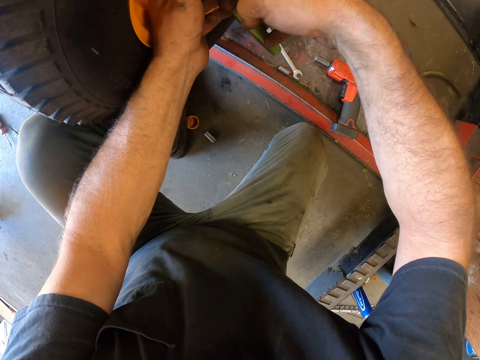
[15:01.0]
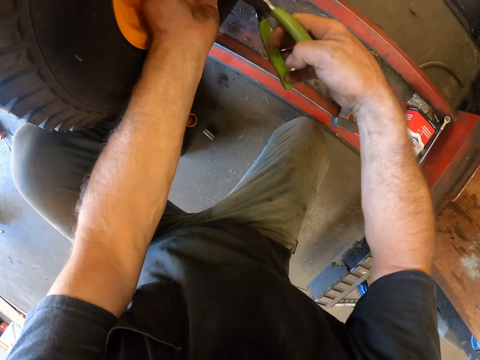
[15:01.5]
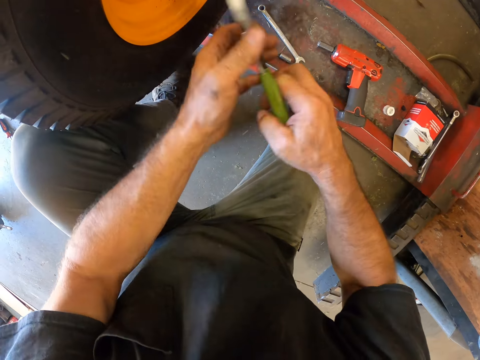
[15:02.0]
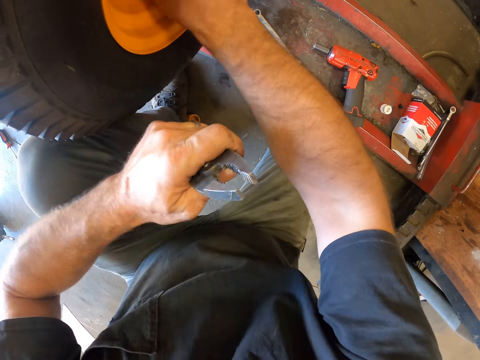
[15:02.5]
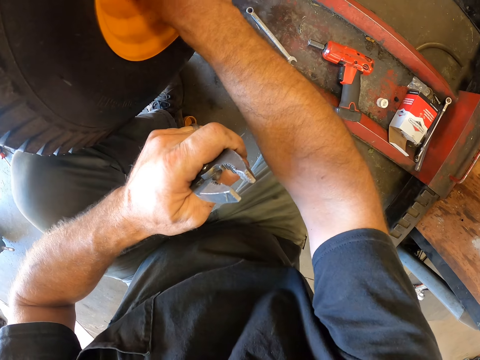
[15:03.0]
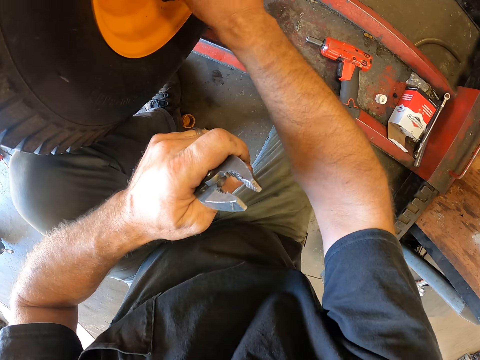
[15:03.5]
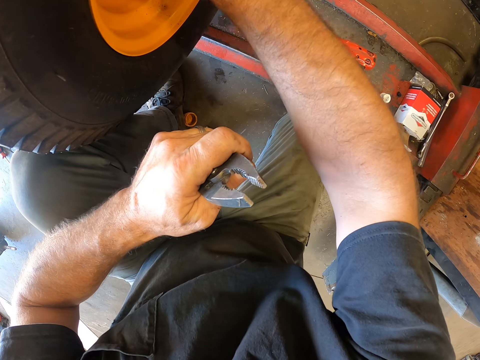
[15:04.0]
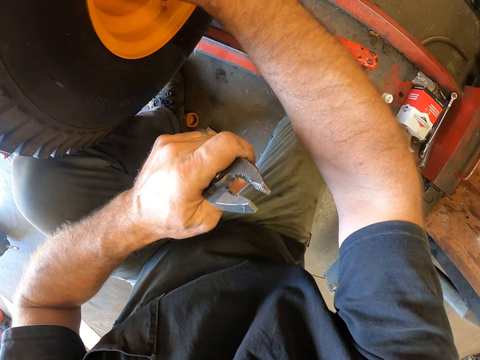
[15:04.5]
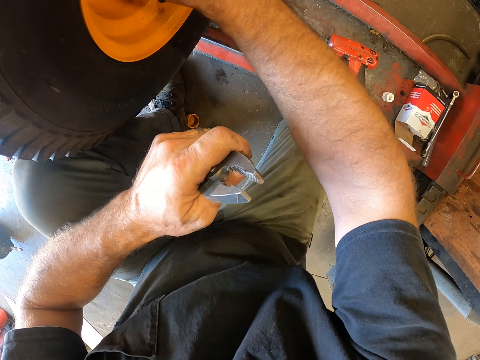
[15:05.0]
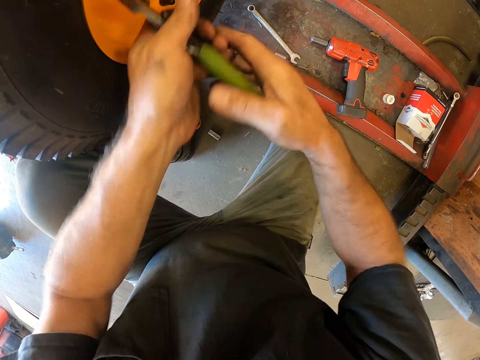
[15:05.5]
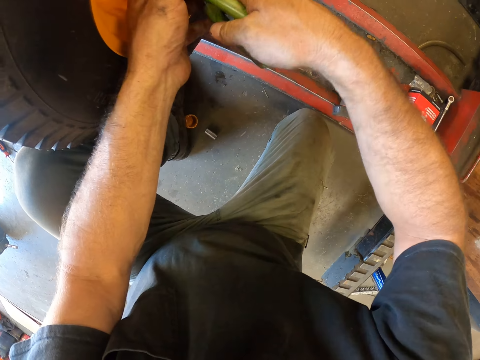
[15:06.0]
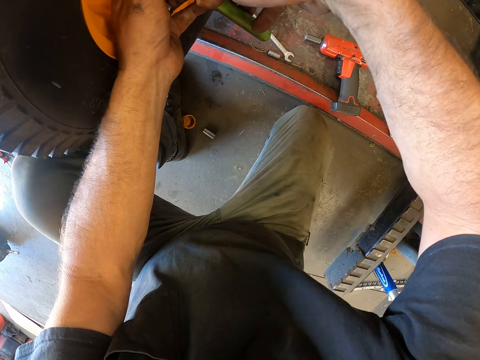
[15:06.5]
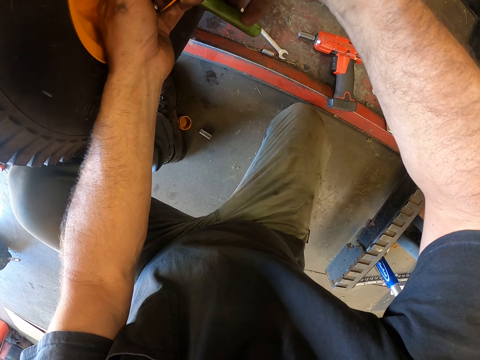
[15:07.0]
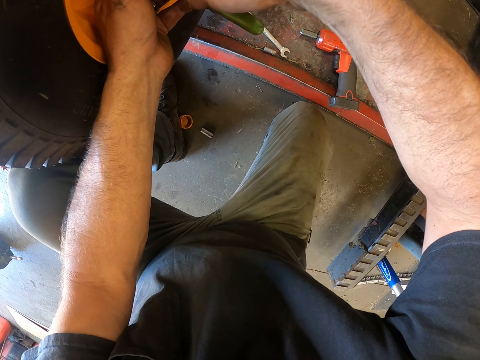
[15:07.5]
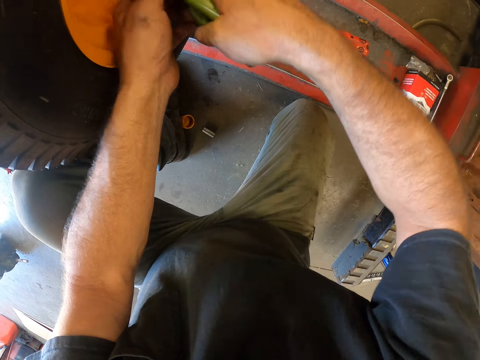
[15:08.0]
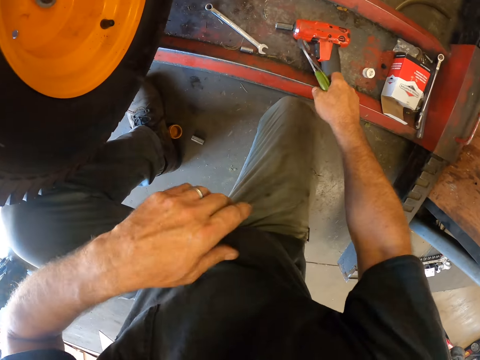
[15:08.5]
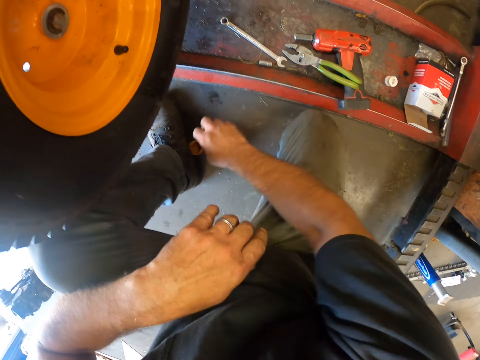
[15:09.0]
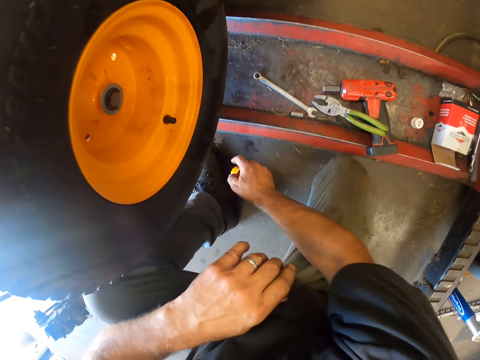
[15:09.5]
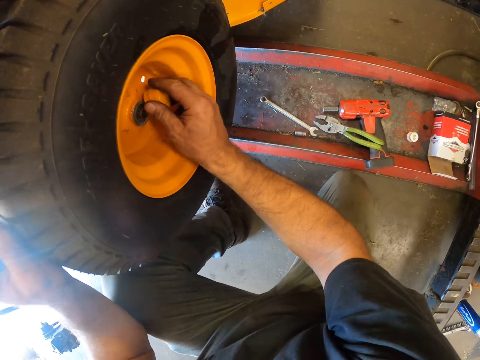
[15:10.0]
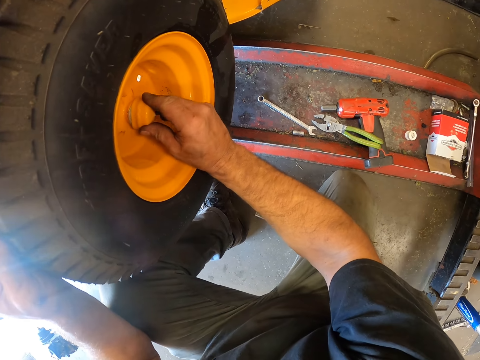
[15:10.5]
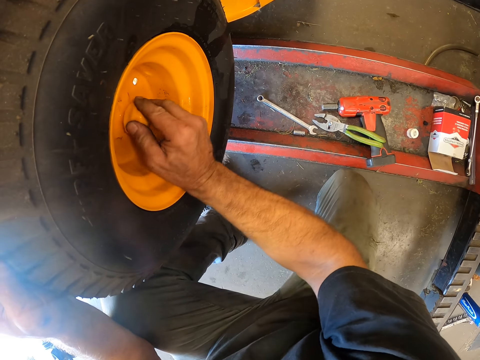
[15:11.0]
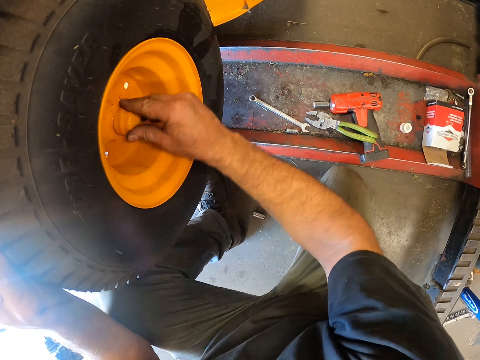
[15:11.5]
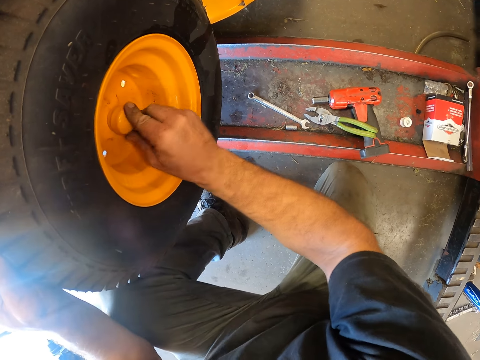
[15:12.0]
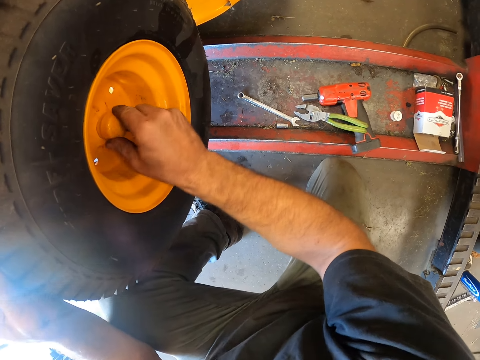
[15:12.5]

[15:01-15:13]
The camera wearer turns the pliers to his left hand. He touches the lug nut in the second wheel with his right hand. He holds the washers on the tie rod. He clamps the lug nut in the second wheel with the hose clamp plier in both of his hands. He places the hose clamp plier on the car lift with his right hand. He picks up the second lug nut cover on the floor with his right hand. He fixes the second lug nut cover on the lug nut in the second wheel on the car lift with his right hand. He places his left hand on the wheel of the lawn mower on the car lift.

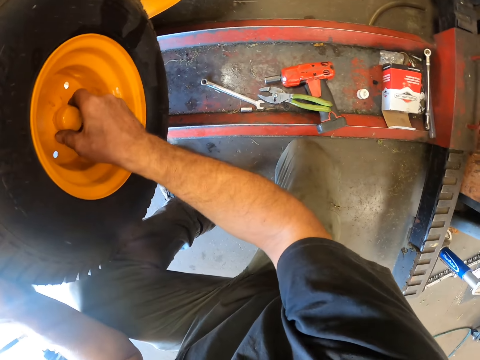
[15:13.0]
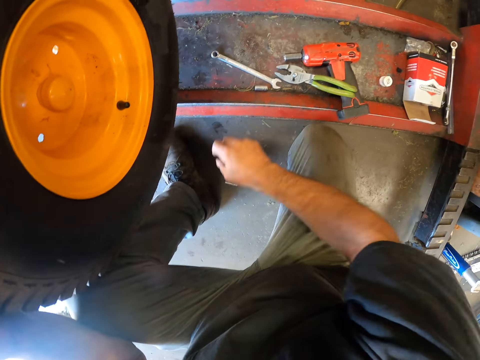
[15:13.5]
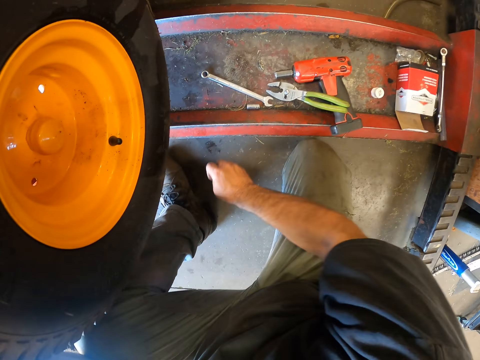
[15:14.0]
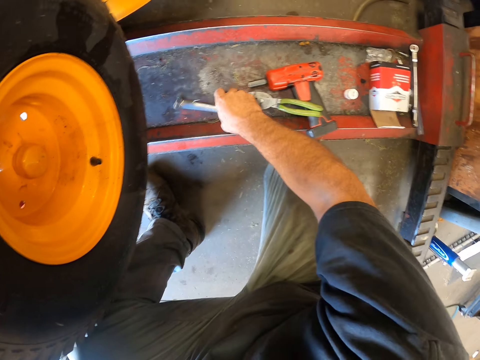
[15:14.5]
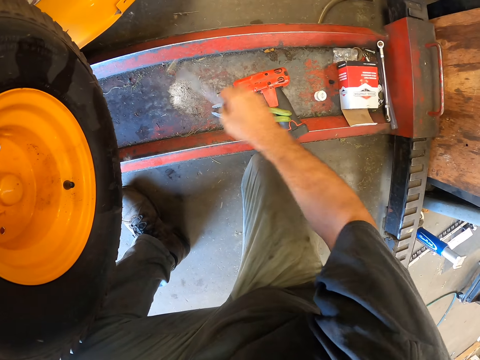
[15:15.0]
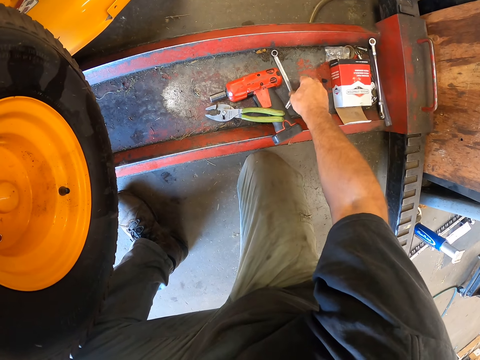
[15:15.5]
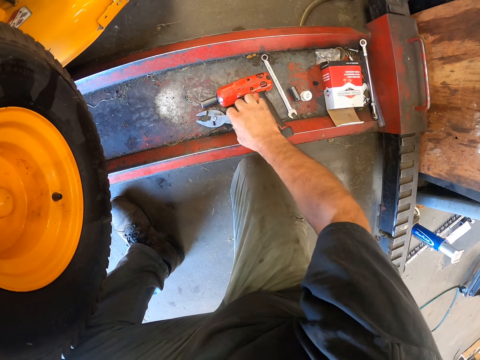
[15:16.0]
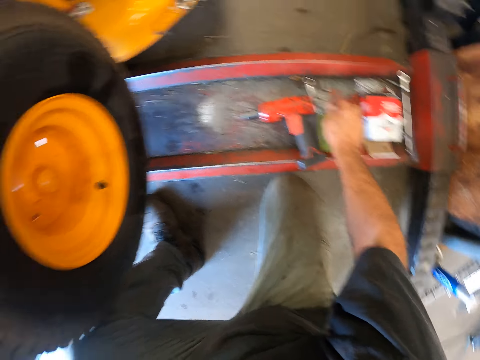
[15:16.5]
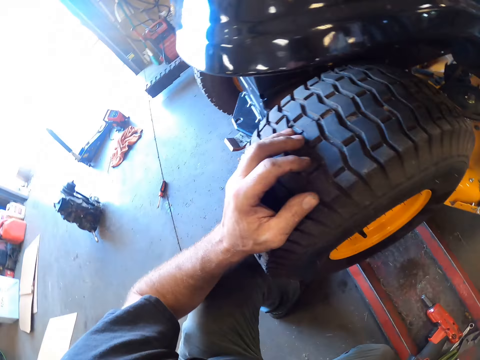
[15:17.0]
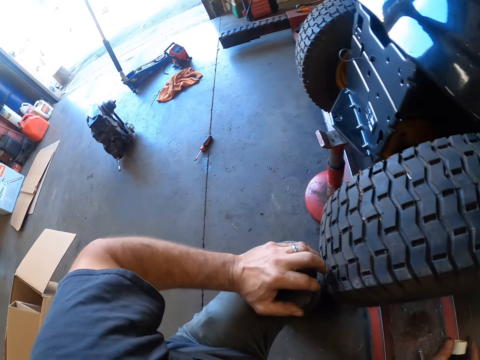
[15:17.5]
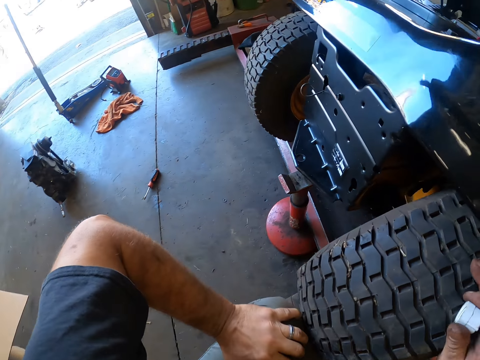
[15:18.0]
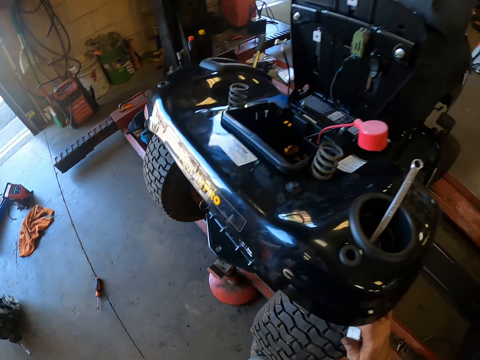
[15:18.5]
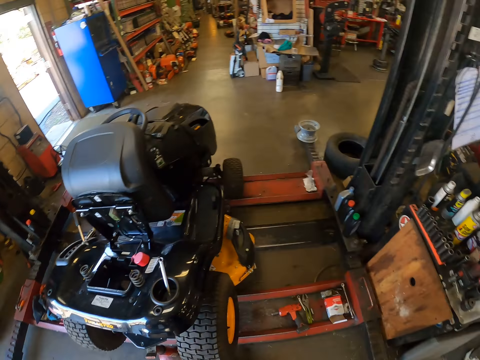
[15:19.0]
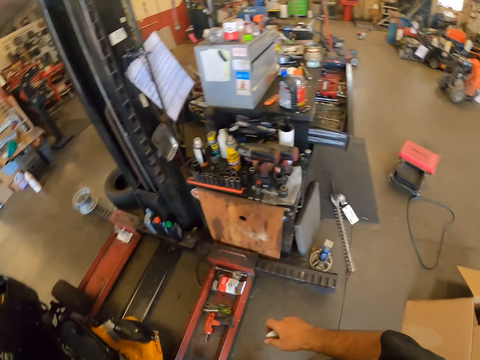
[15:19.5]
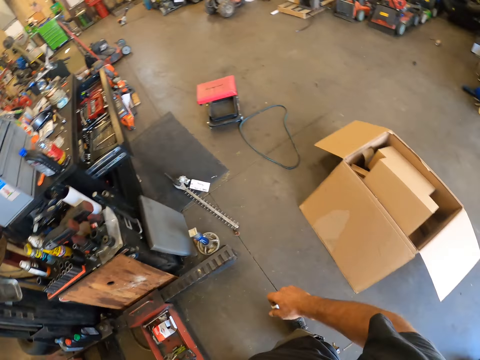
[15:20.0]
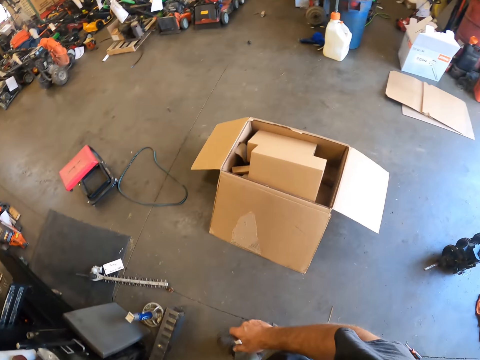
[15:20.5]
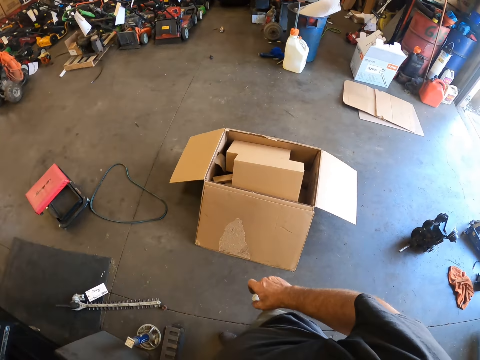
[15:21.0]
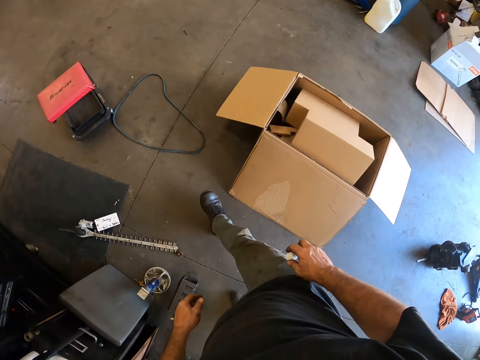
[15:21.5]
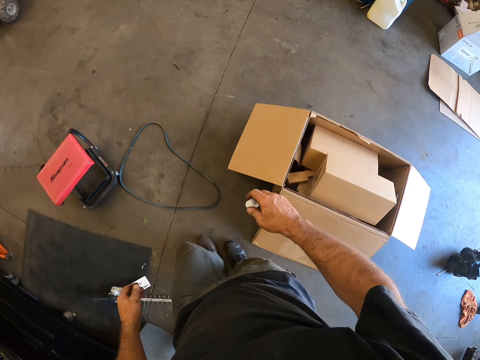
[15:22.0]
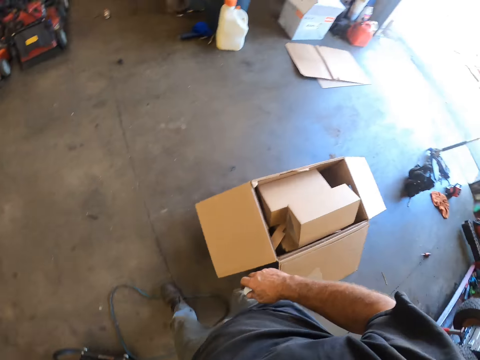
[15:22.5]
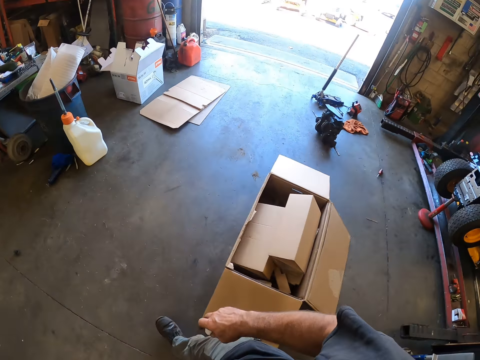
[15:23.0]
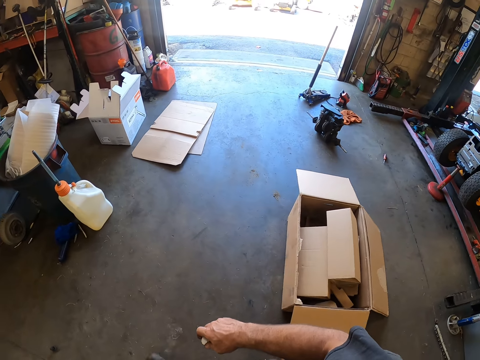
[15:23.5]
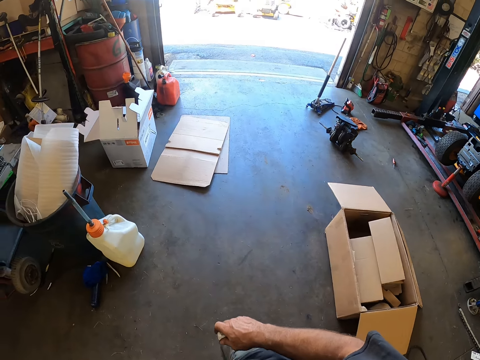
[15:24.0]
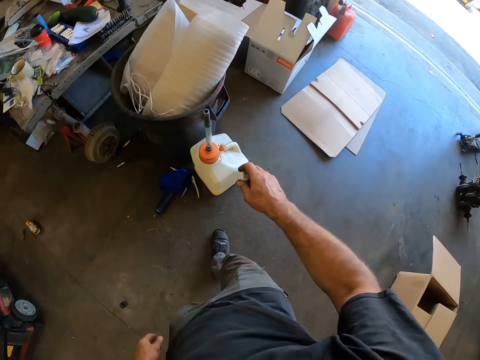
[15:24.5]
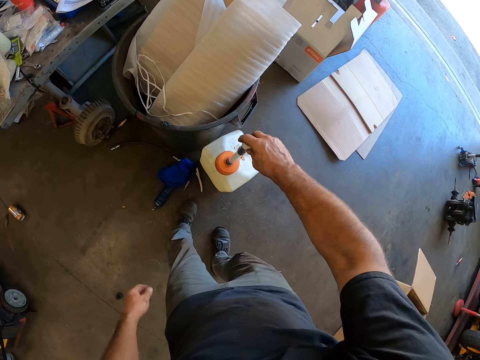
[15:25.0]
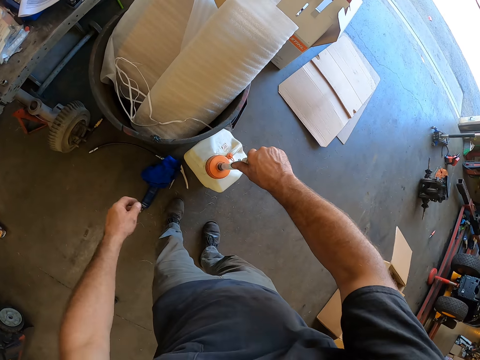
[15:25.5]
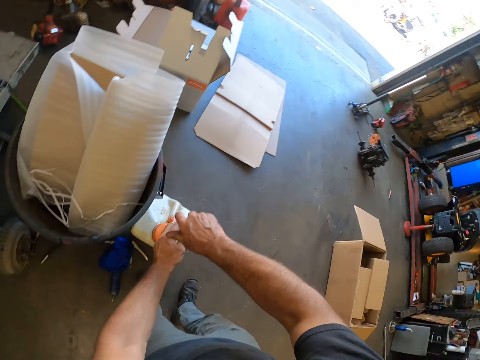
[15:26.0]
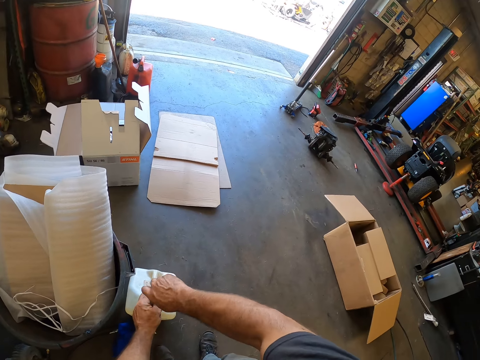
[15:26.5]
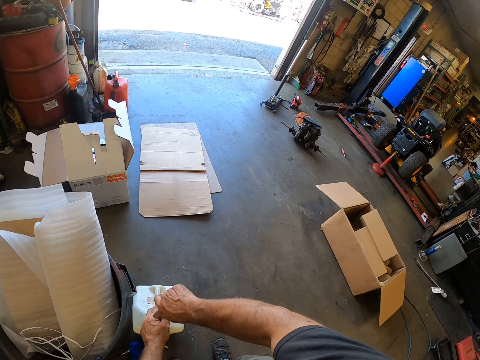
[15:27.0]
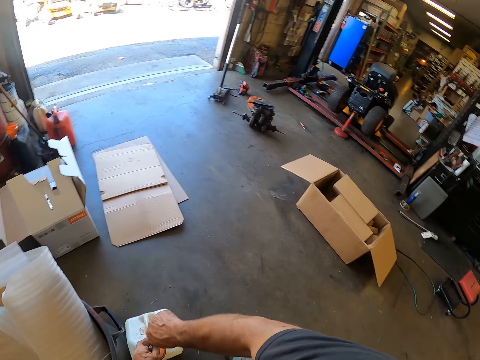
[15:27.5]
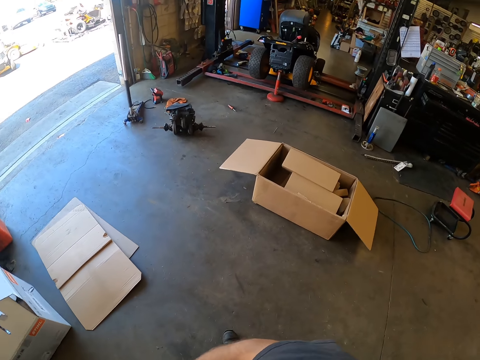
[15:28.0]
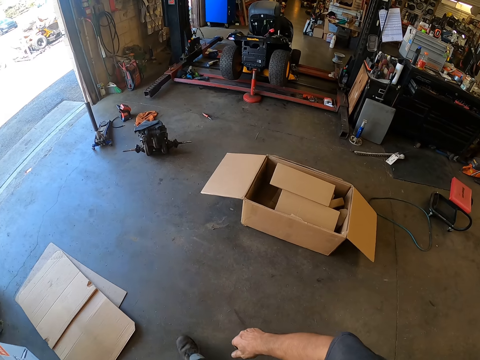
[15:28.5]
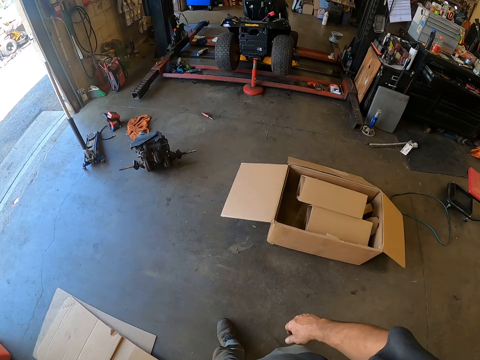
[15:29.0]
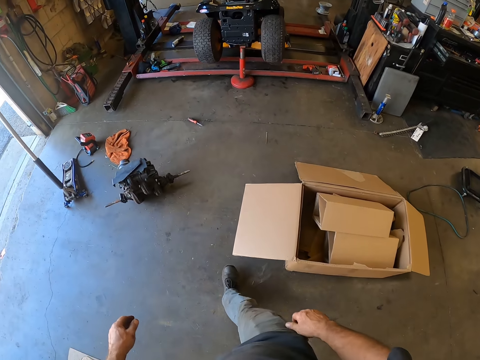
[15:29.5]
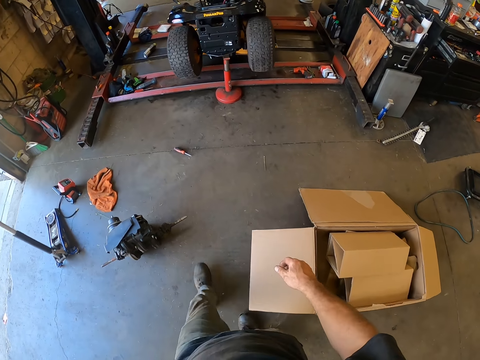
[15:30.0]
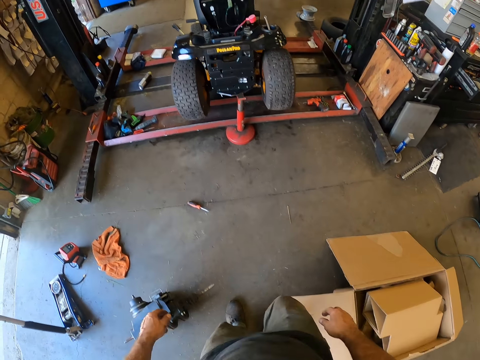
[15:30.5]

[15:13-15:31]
The camera wearer picks up a lug nut remover from the floor with his right hand. He picks up a combination spanner from the car lift with his right hand. He places the combination spanner and the lug nut remover on the car lift with his right hand. He moves the hose clamp plier on the car lift with his right hand. He picks up the pliers. He looks around. He picks up a white cover from the car lift with his right hand. He touches the second wheel of the lawn mower on the car lift with his right hand. He walks around, looks around and walks around. He places the white cover on a plastic tube of a white container on the floor with his right hand. He closes the jerrycan lid. He holds the plastic tube with his left hand. He twists the white cover on the plastic tube of the container on the floor with his right hand. He walks around.
